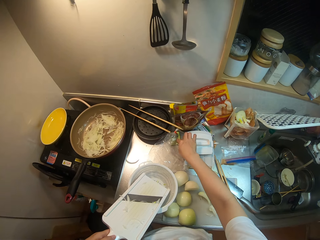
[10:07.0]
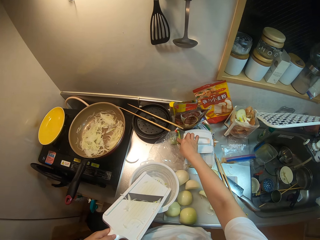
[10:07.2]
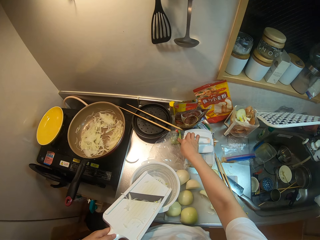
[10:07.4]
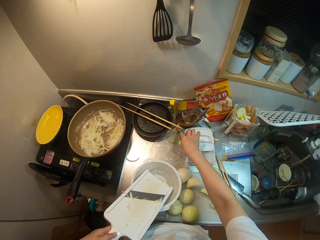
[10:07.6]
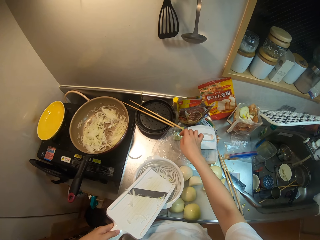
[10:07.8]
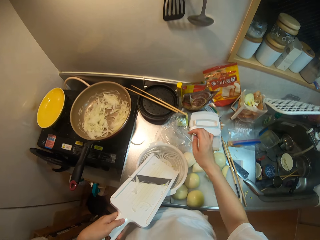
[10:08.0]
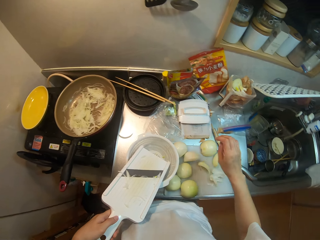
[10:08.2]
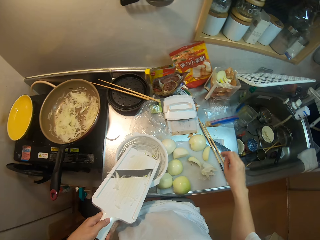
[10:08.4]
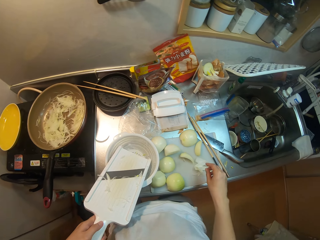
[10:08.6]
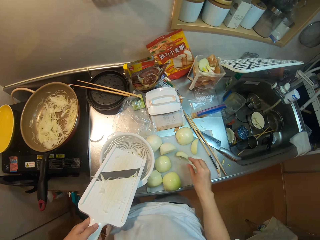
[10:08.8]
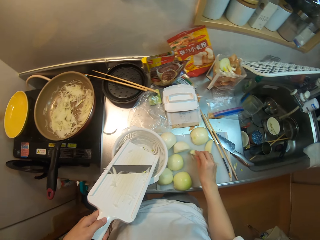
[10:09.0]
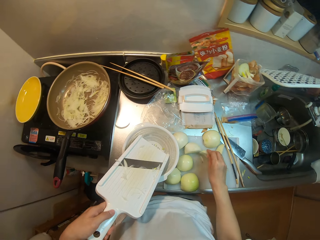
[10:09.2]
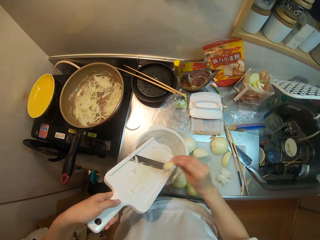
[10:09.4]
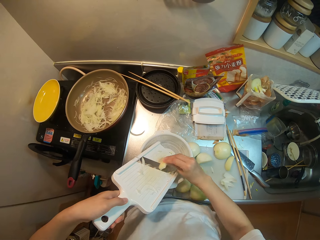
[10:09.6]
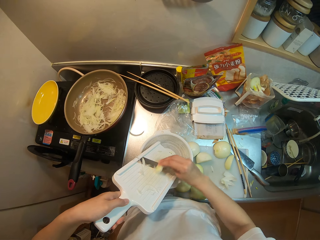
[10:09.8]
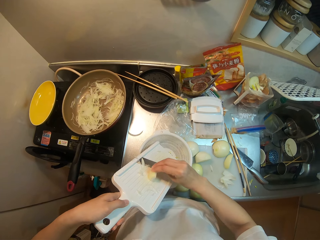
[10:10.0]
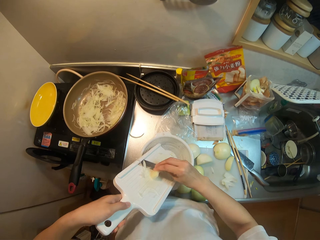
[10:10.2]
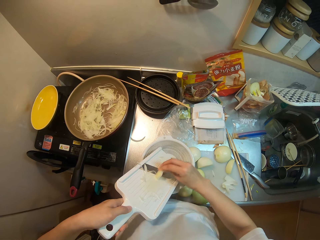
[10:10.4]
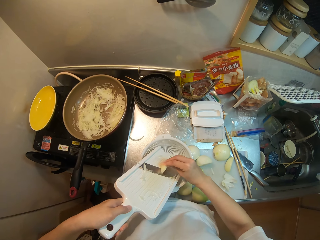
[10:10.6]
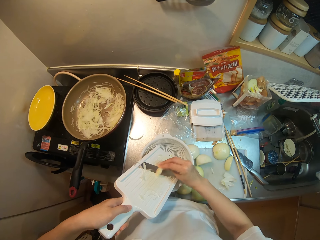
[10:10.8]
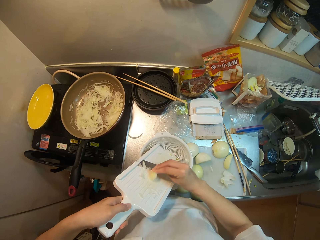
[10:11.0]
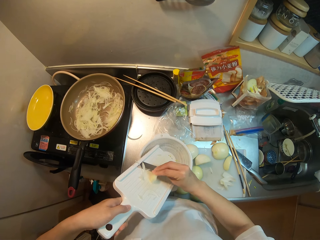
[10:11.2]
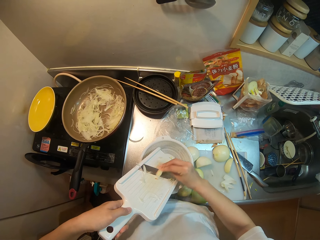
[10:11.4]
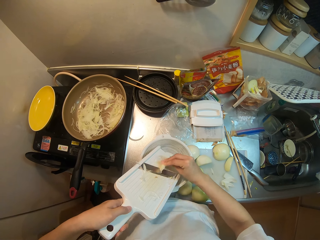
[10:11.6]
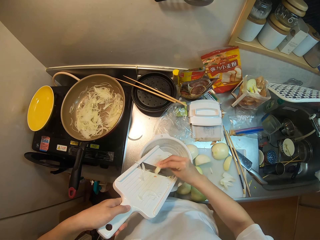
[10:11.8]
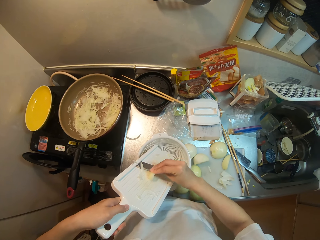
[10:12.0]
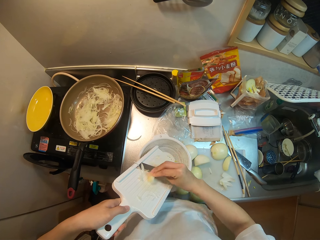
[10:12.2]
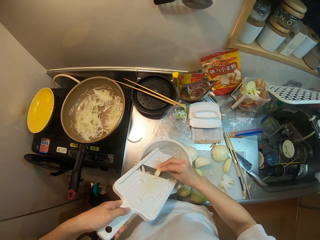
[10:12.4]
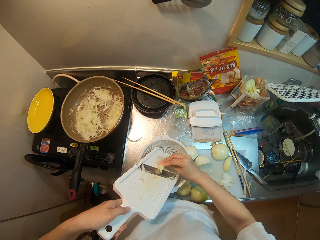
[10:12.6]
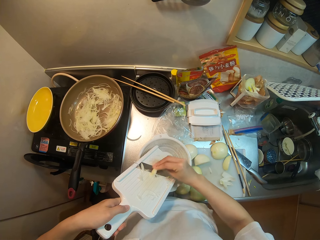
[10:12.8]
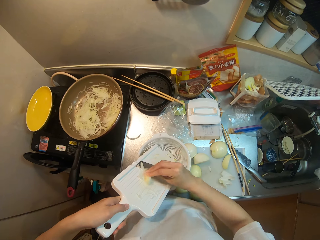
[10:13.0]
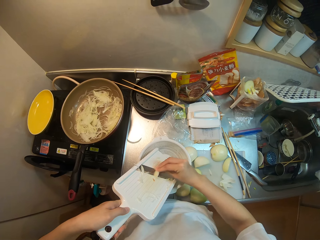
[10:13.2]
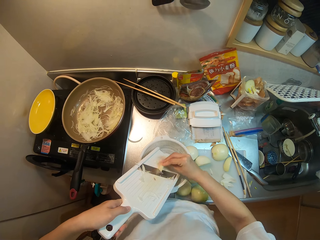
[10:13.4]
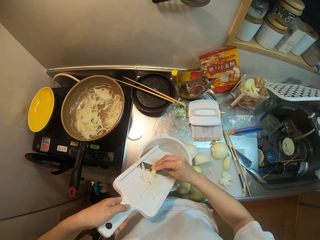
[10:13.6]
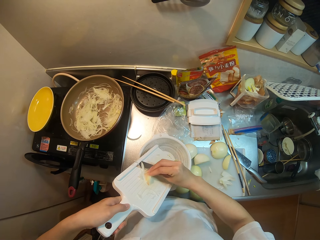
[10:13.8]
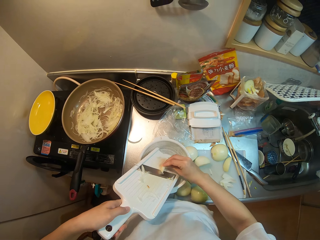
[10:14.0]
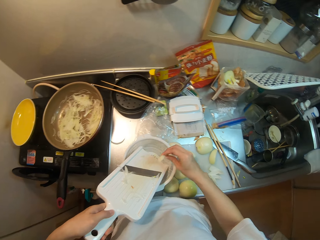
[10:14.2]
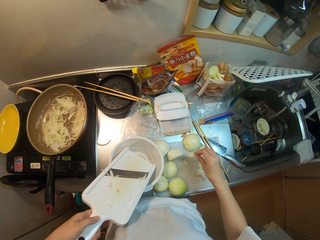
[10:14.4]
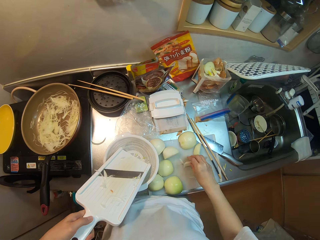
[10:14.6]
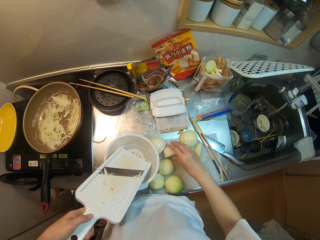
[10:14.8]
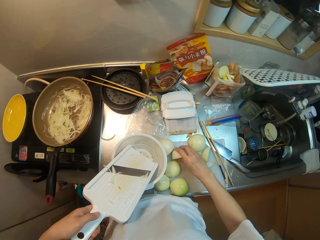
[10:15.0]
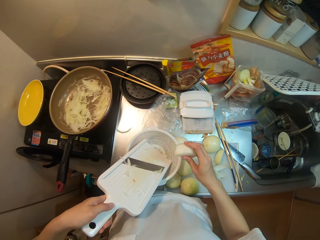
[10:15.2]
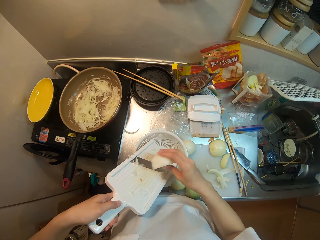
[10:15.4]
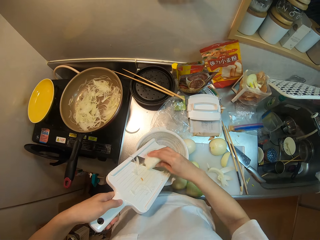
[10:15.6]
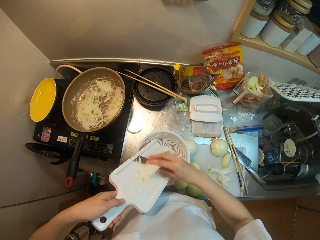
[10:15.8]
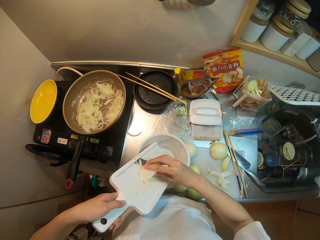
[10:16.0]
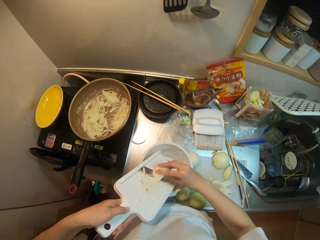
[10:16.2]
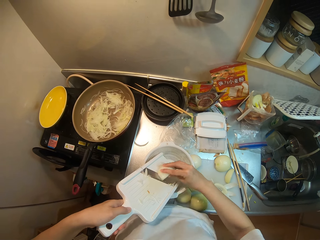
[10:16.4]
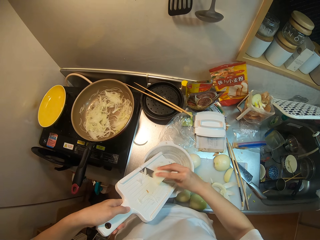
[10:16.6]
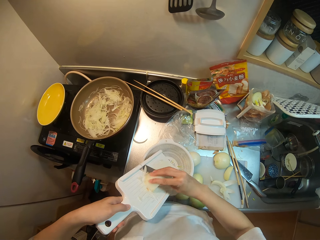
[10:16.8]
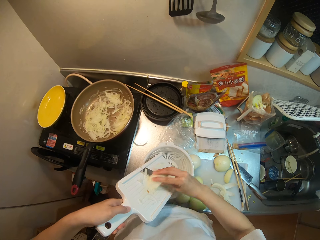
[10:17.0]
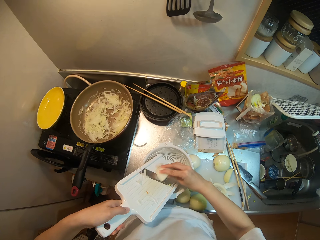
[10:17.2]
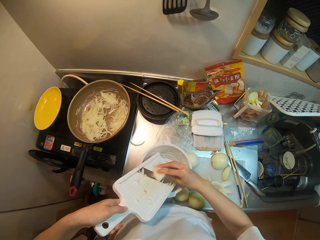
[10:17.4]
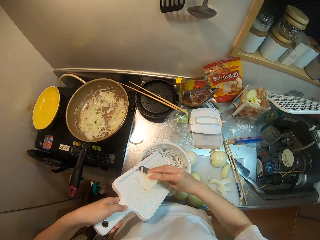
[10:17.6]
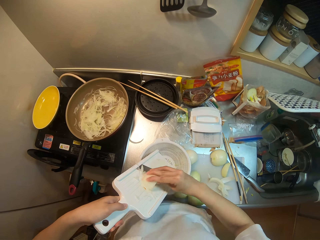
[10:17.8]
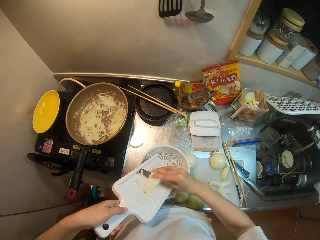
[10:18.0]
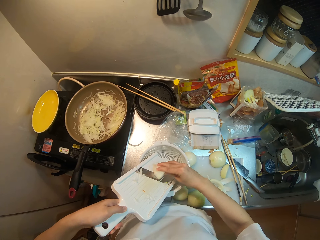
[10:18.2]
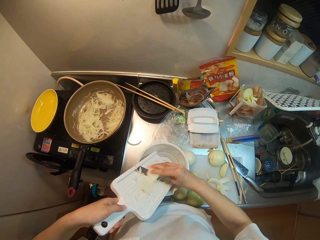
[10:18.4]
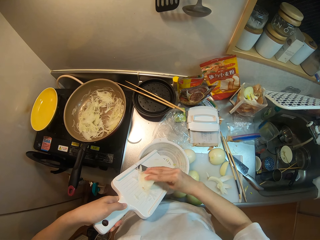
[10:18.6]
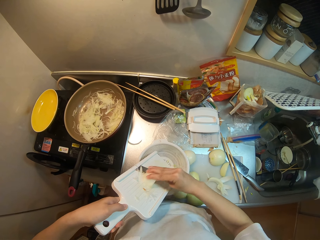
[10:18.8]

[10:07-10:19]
The camera wearer operates an alarm clock on the countertop. They pick a piece of white onion from the countertop. They slice the onion in the basin with a vegetable slicer. They place the left piece on the countertop. They pick another piece from the countertop. They slice the piece in the basin.

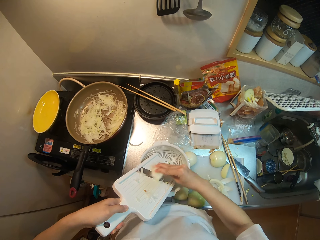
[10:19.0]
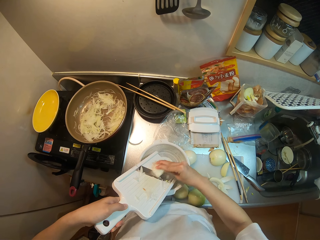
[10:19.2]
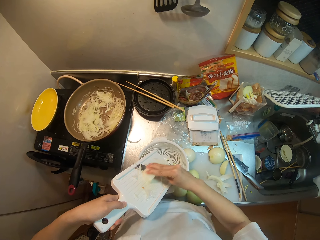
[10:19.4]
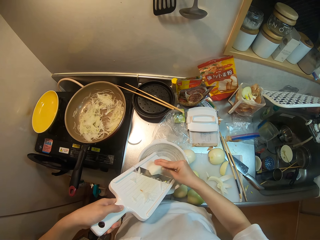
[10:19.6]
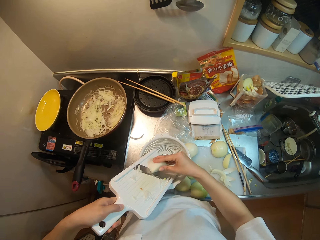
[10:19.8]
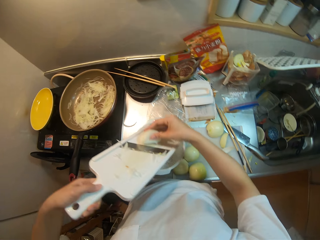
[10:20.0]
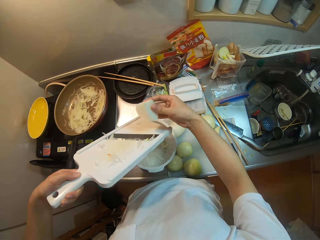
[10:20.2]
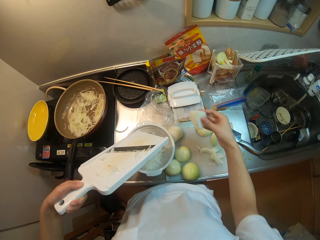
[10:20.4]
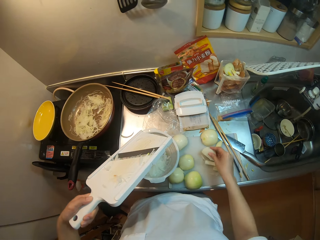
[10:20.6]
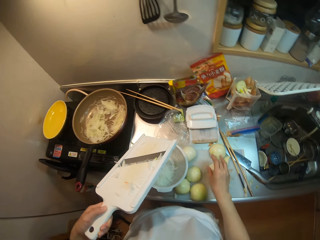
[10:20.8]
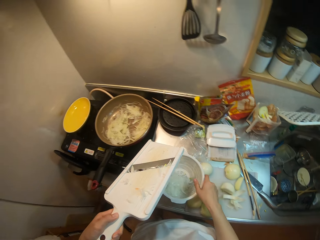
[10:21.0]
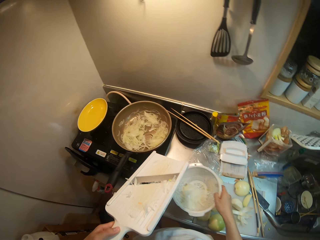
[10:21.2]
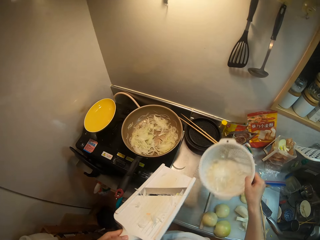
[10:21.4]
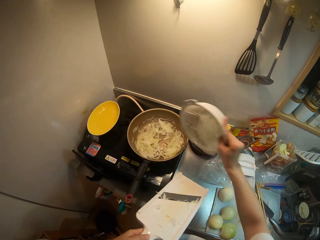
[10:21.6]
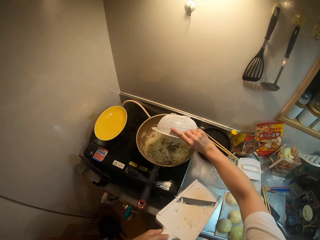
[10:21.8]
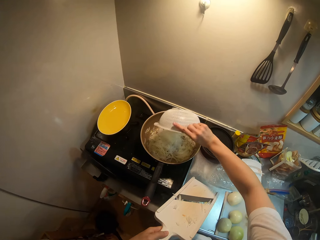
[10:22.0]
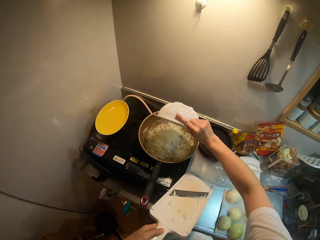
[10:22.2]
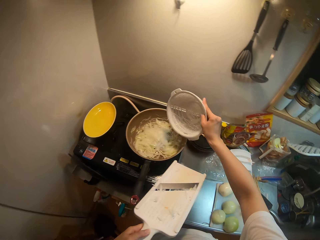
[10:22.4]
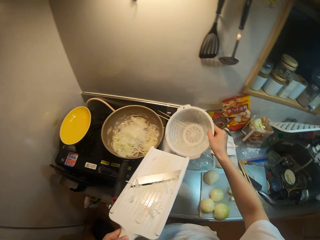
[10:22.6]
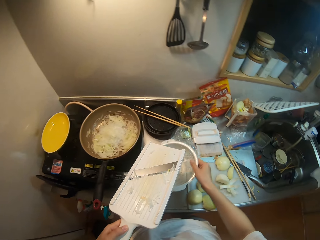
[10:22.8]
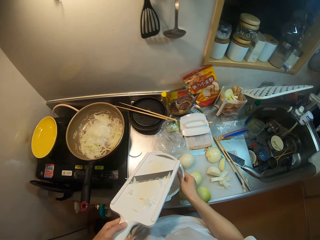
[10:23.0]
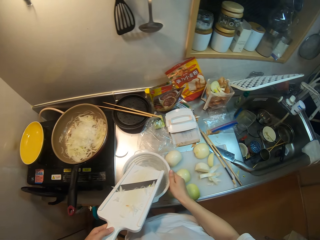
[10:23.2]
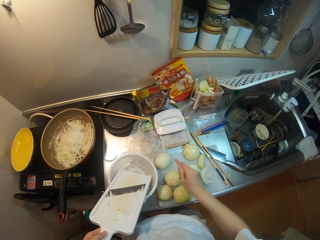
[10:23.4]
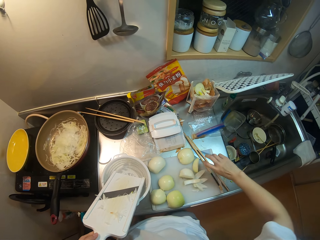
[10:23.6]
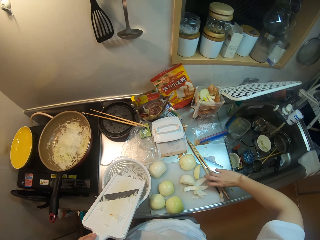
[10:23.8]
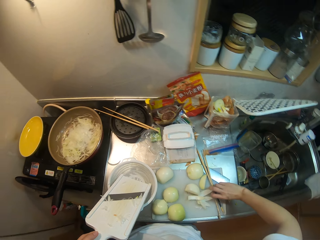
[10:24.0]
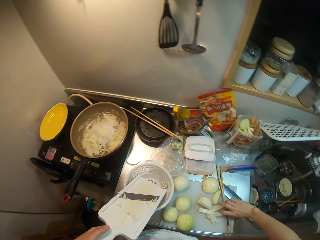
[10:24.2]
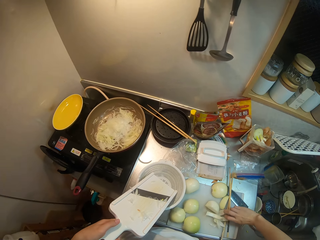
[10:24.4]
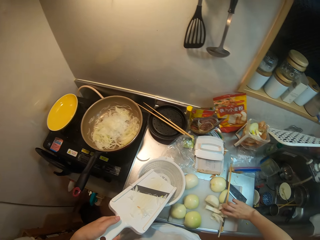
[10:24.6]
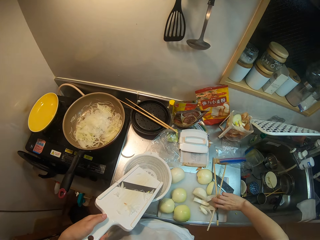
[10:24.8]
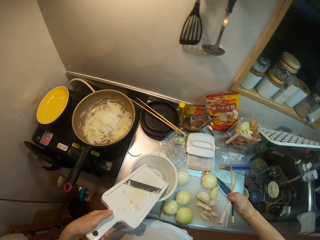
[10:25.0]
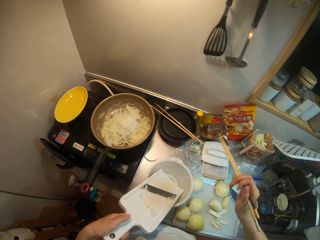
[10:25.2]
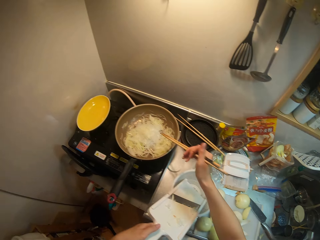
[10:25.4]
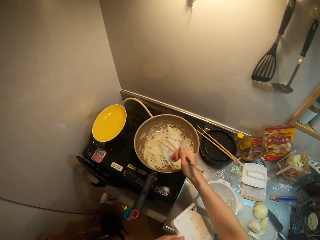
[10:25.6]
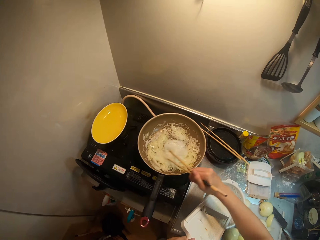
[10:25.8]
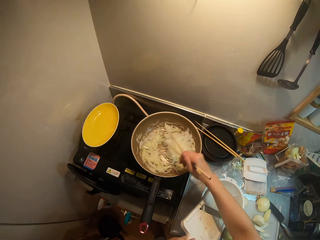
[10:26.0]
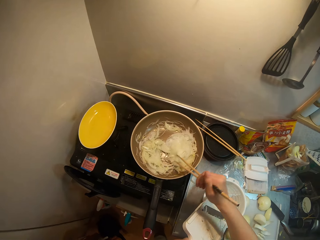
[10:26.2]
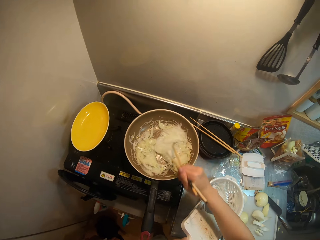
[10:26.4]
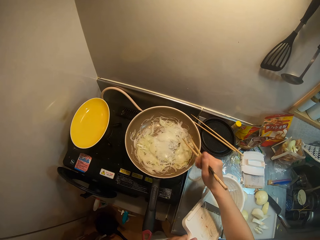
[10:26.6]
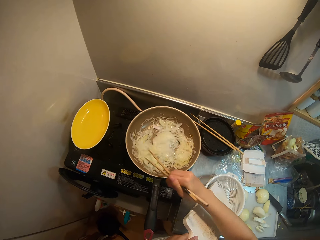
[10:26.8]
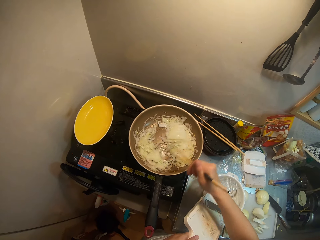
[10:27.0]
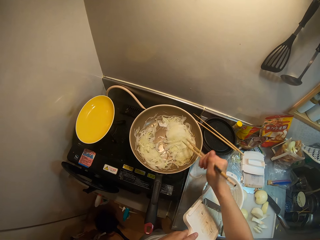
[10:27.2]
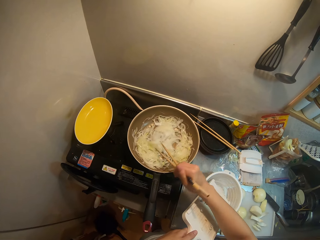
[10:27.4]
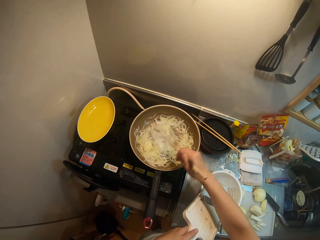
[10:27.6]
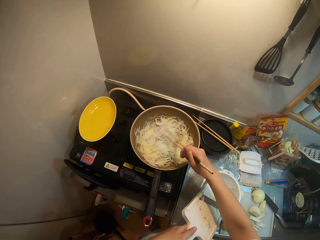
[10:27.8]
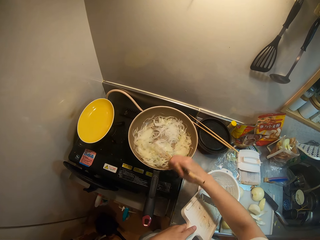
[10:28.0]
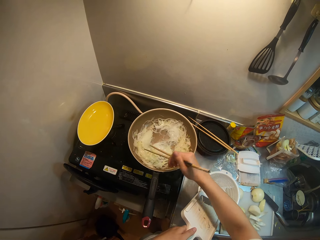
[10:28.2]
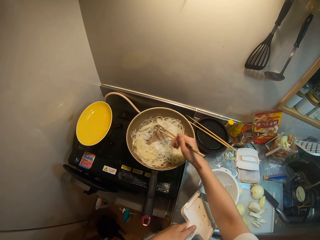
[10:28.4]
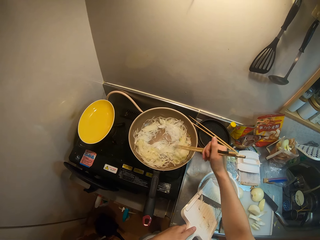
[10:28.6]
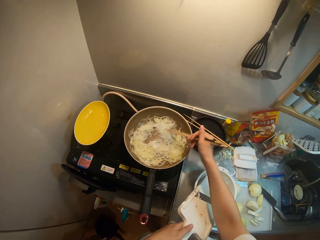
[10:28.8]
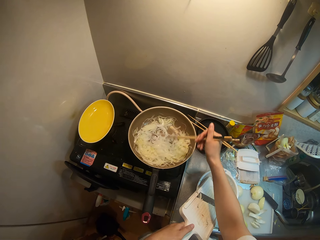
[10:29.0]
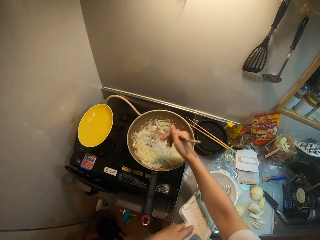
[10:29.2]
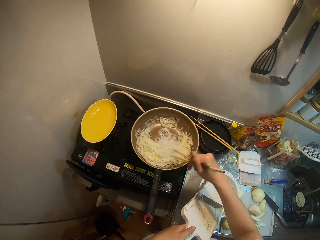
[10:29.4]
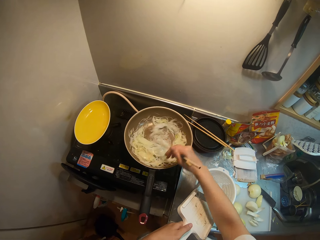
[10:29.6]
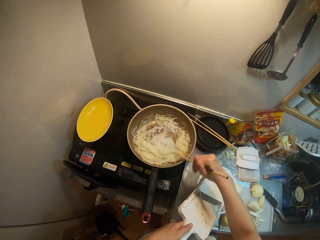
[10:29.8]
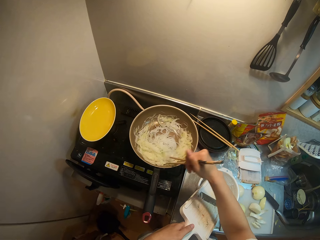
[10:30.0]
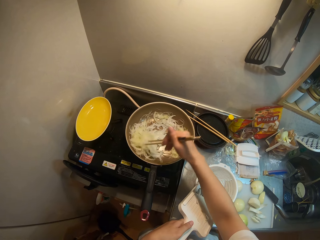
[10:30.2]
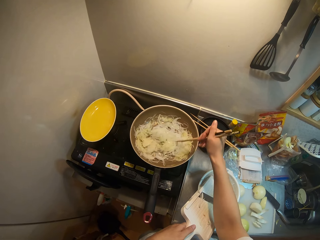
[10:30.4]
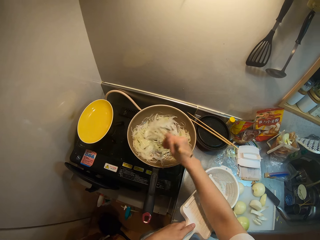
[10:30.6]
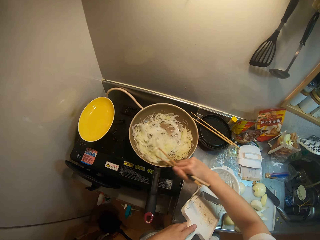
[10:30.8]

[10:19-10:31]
The camera wearer lifts the vegetable slicer from the basin. They place the left piece of onion on the countertop. They pick up the basin with sliced onions. They carry the sieve basket. They pour the onion into the frying pan or skillet. They place the basin back on the countertop. They pick up the cooking chopsticks. They stir the onions in the skillet with the chopsticks.
